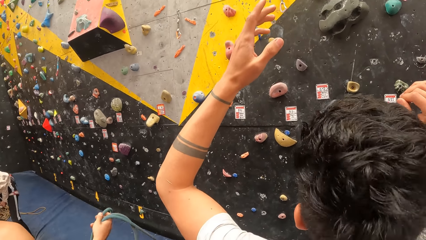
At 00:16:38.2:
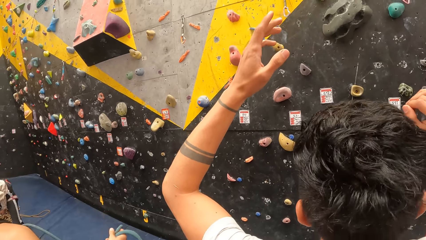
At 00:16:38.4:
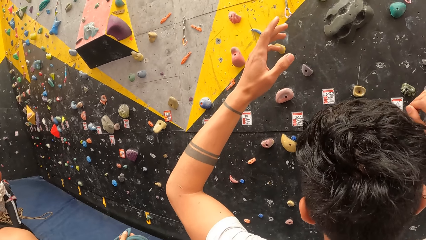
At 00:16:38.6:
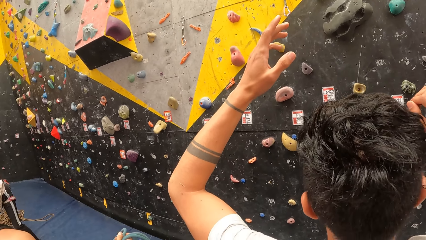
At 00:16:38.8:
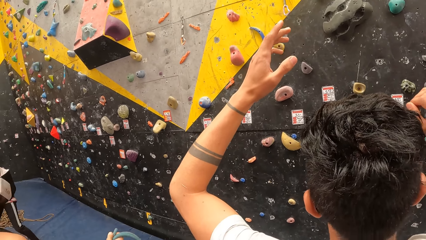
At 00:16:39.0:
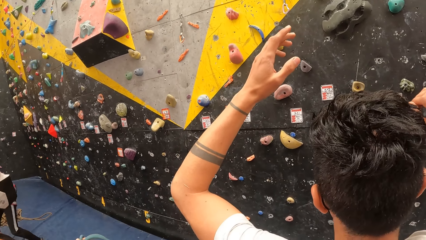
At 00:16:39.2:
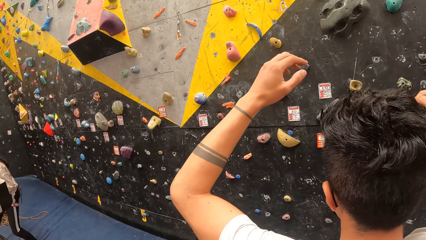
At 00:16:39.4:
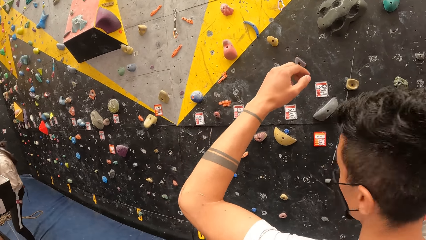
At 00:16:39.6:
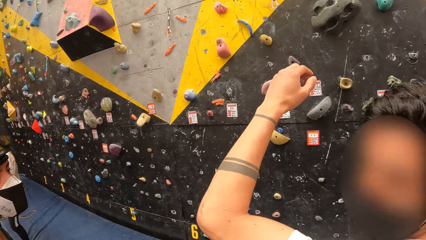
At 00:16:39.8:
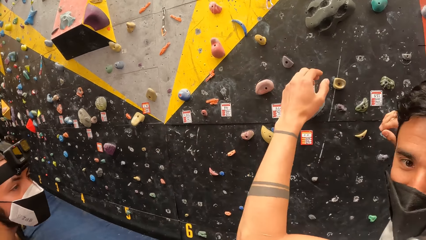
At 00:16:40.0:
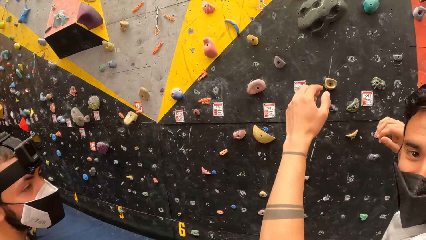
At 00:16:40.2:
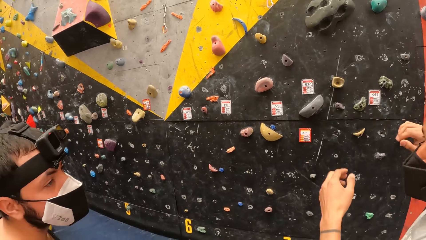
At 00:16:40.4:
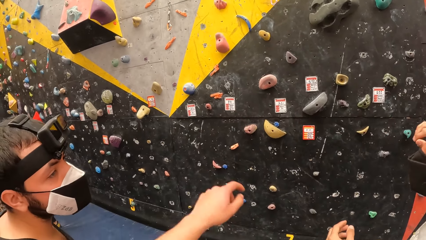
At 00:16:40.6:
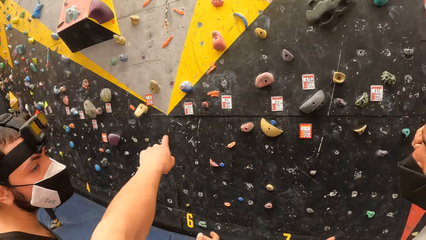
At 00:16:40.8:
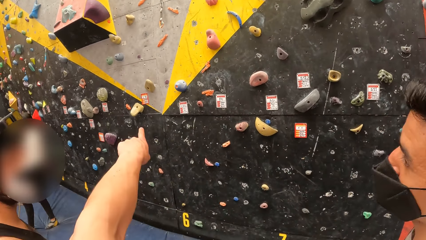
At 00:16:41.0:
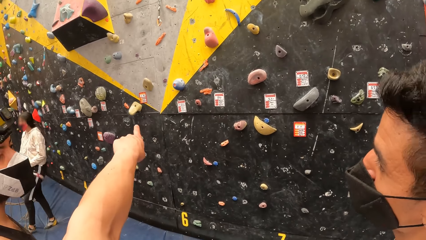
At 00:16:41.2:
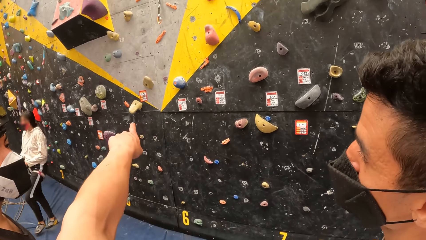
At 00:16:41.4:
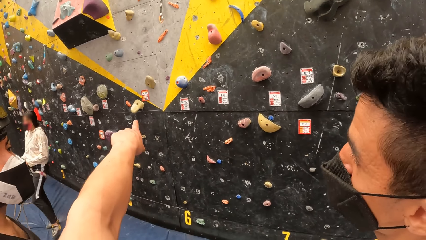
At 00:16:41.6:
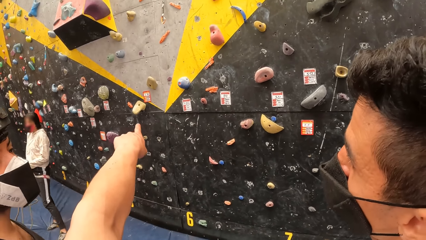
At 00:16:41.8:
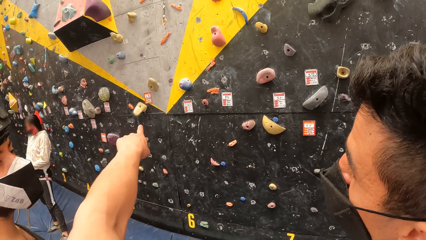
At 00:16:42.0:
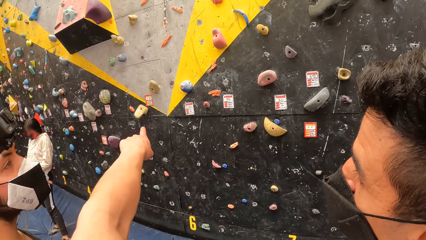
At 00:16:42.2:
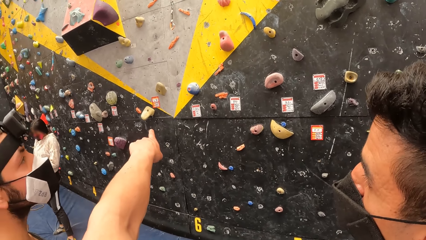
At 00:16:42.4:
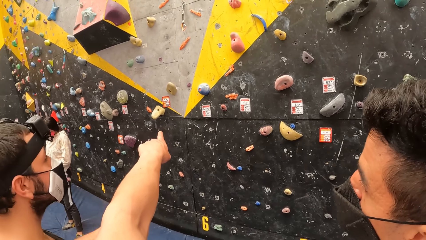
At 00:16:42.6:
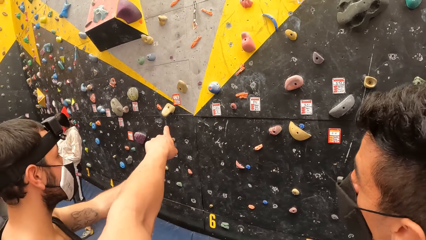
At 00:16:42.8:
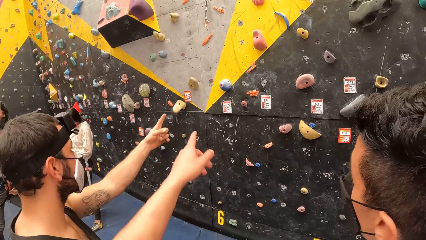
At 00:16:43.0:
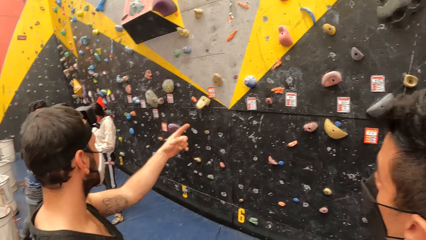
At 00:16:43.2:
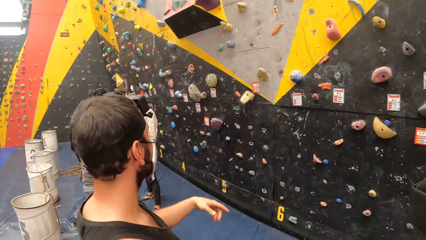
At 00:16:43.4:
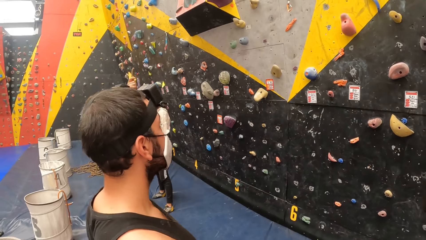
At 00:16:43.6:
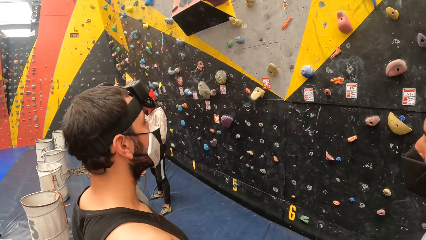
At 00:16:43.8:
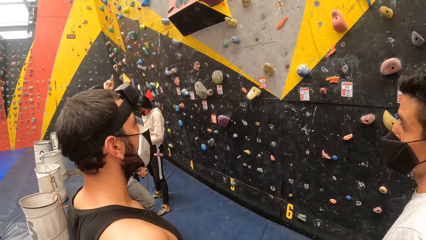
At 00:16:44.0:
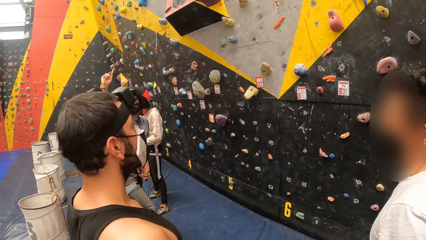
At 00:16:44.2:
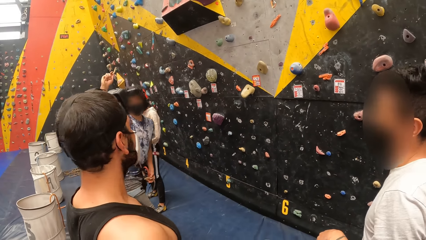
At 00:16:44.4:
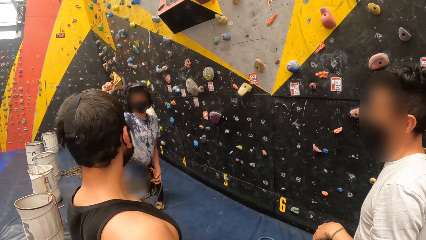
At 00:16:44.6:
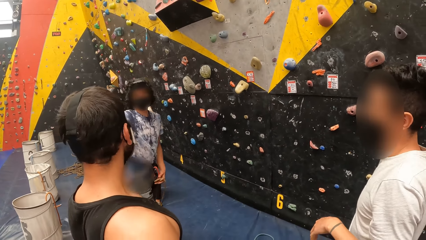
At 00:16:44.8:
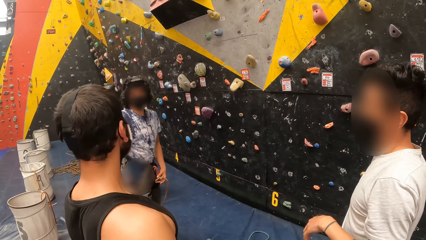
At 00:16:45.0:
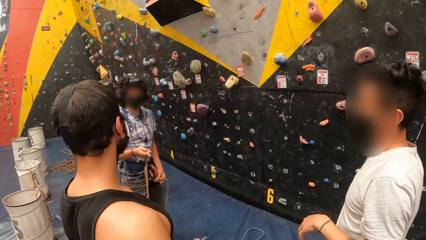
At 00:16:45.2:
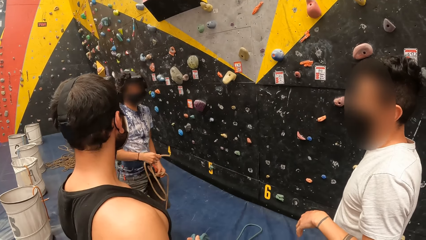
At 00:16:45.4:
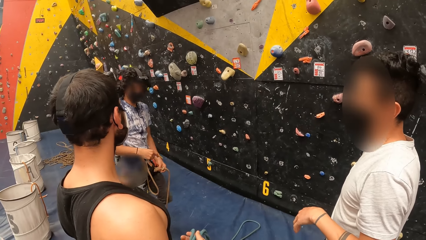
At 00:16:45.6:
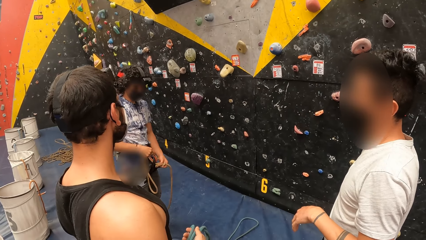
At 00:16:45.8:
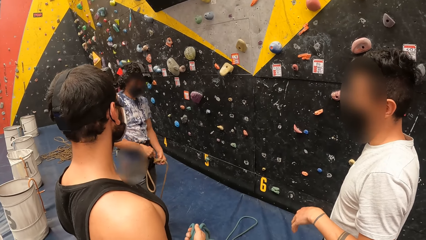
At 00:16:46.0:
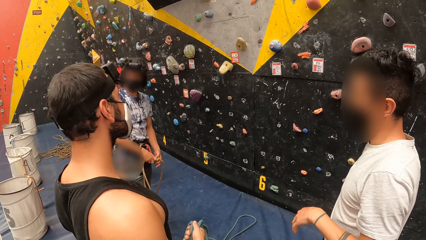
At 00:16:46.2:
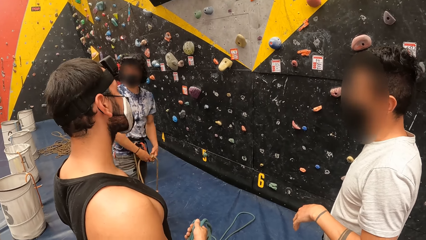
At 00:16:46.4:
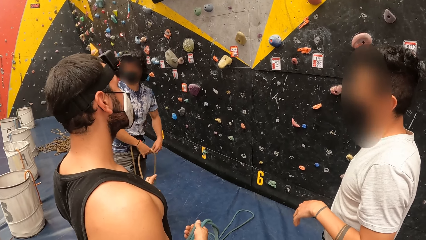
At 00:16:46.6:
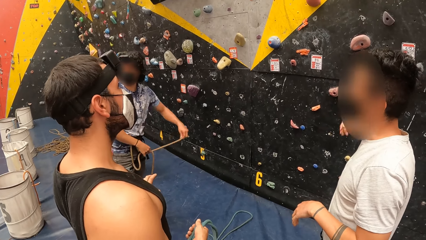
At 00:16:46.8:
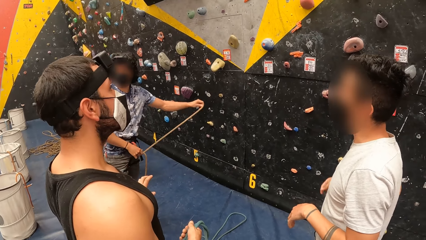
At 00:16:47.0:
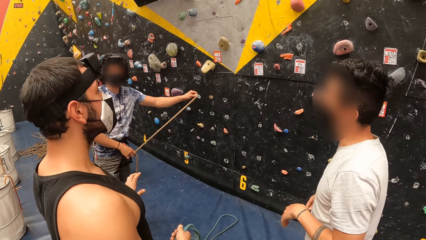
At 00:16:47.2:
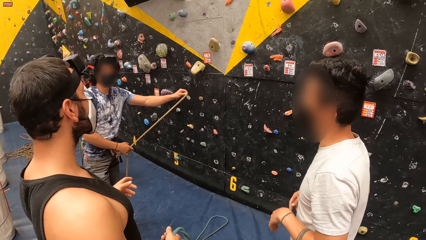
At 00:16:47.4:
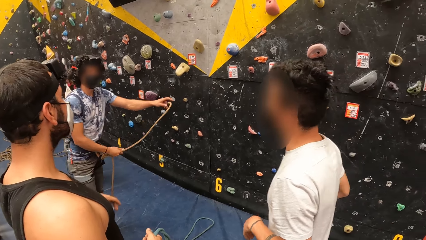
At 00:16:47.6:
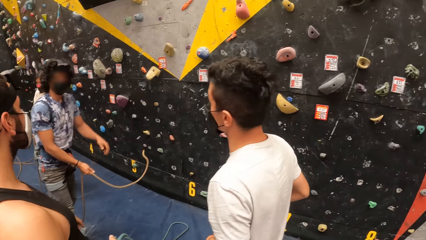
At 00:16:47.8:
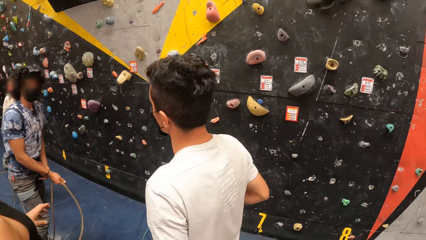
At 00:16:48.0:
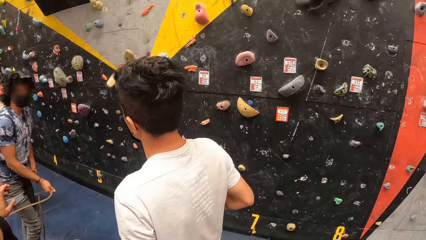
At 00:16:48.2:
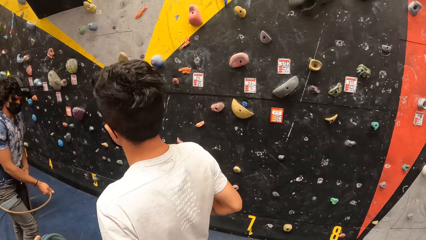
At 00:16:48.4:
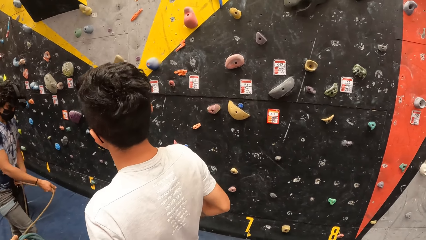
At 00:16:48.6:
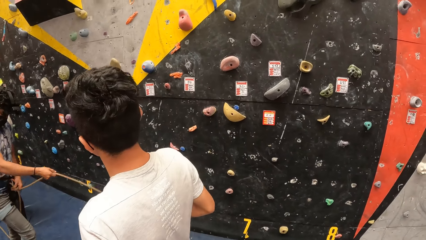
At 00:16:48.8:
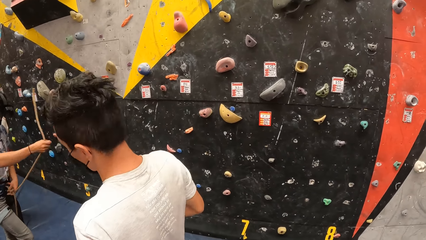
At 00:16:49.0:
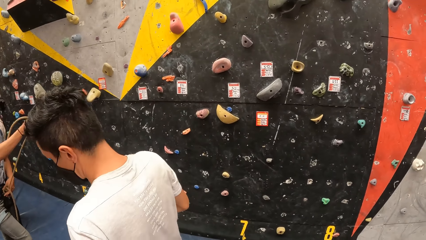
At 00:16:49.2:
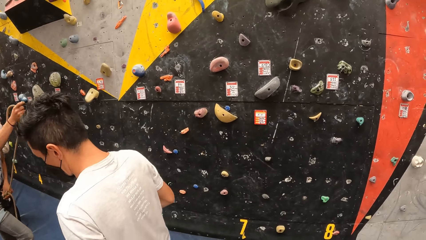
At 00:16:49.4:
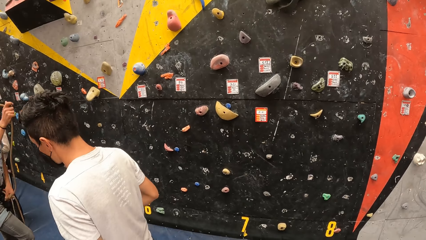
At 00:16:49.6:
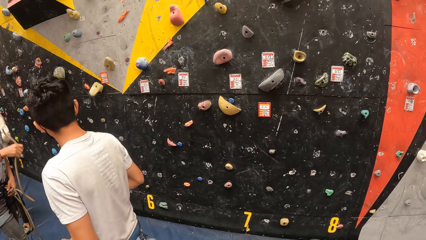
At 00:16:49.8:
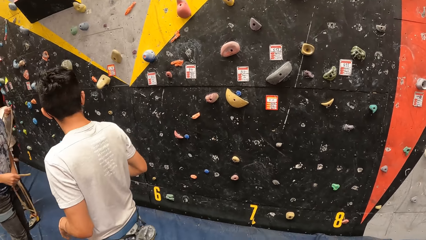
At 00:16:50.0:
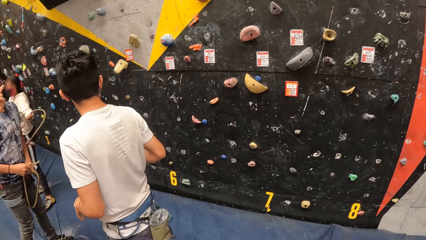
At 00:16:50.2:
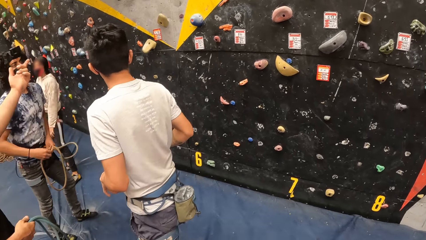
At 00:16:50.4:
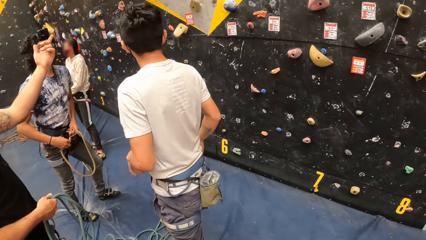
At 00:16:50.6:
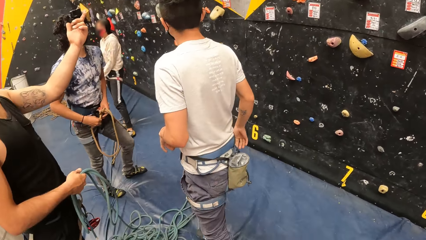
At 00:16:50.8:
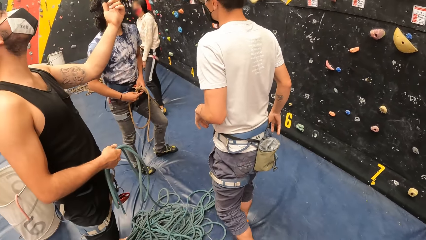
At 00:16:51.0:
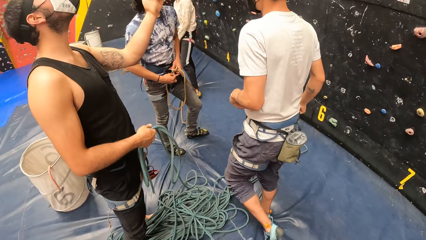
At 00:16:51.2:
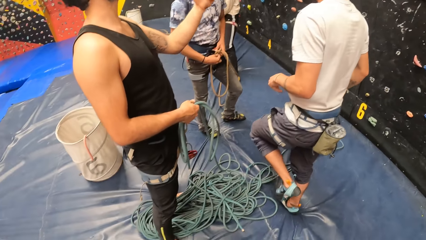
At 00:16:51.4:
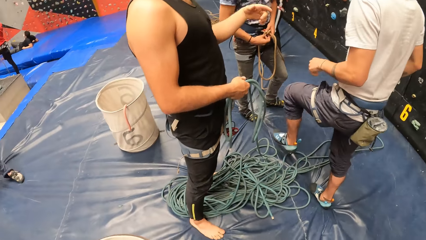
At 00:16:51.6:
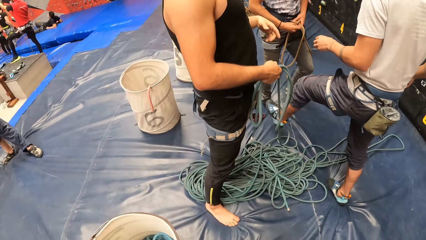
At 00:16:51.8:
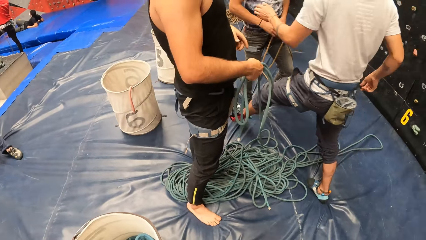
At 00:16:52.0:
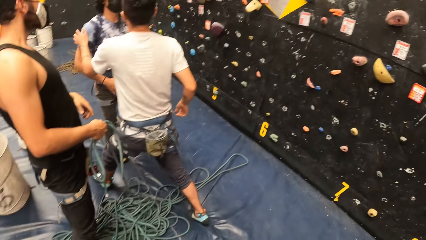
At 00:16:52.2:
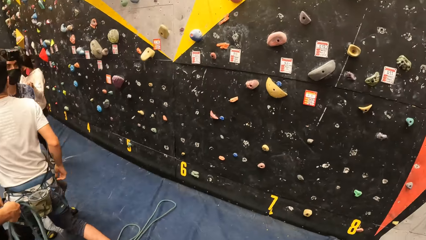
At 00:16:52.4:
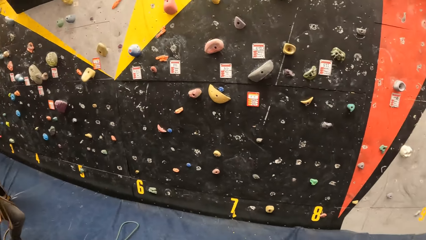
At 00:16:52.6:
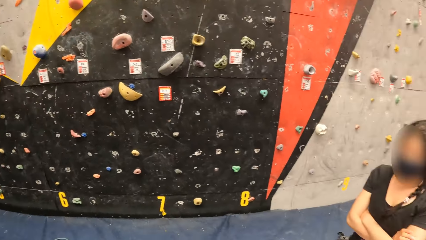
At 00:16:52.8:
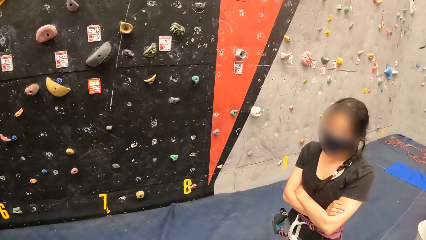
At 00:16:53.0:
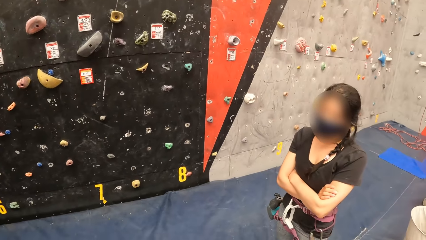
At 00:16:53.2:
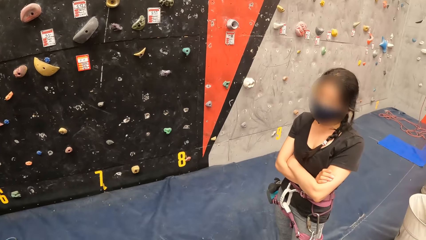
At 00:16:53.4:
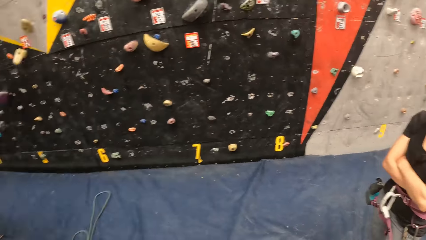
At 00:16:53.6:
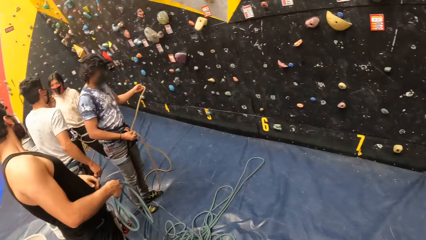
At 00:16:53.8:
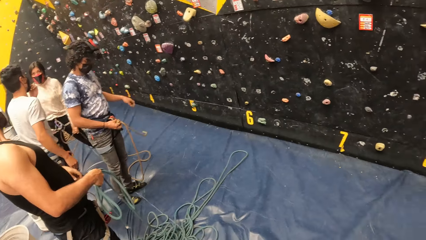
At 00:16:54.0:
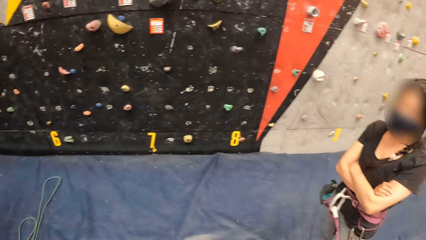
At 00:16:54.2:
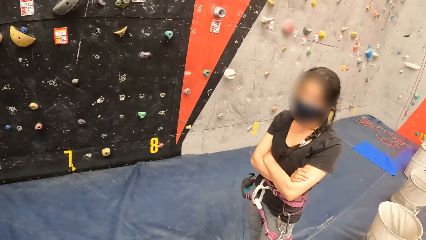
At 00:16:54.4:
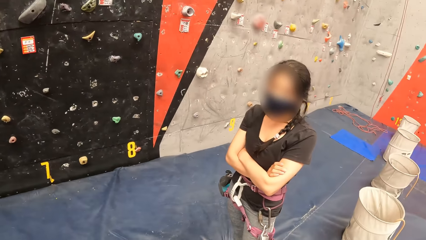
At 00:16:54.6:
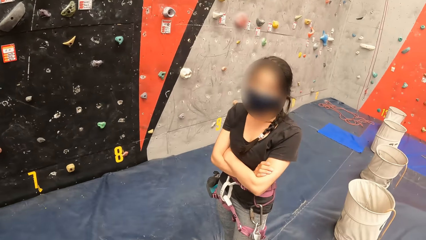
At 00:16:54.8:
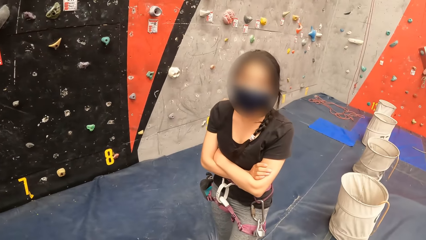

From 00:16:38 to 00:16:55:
The camera wearer points with the left hand. They look sideways. They look around the room. They look down.
